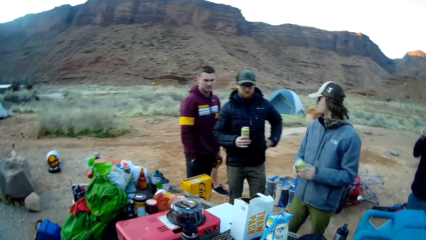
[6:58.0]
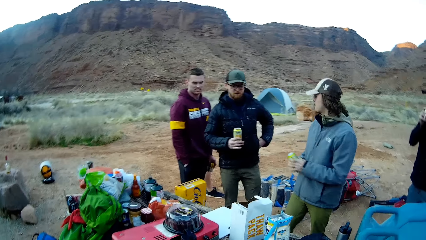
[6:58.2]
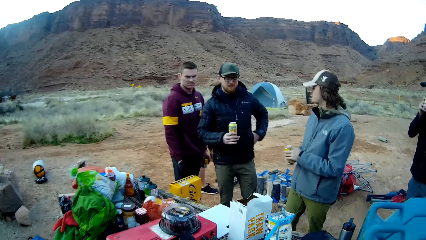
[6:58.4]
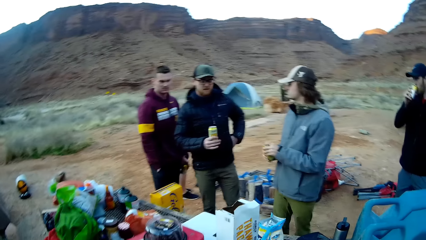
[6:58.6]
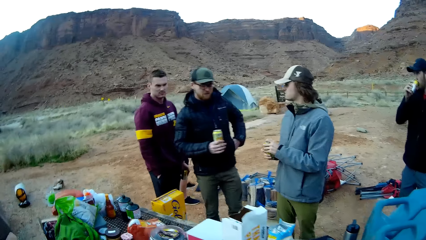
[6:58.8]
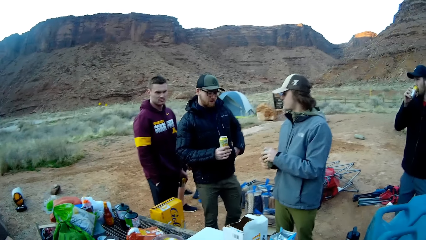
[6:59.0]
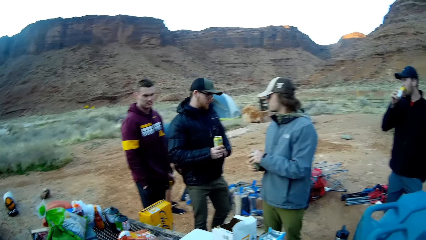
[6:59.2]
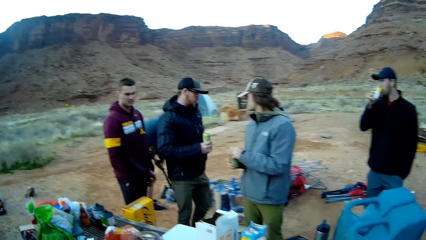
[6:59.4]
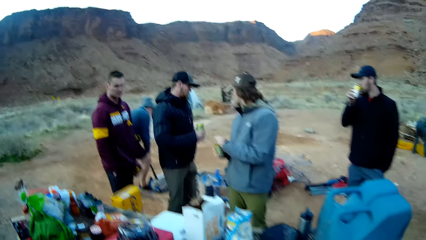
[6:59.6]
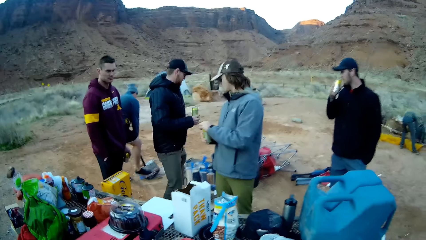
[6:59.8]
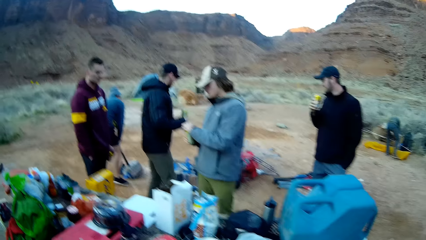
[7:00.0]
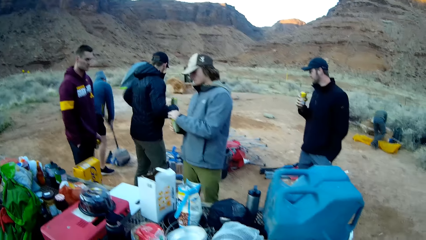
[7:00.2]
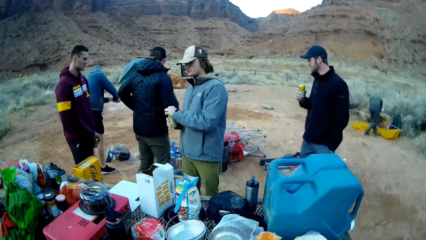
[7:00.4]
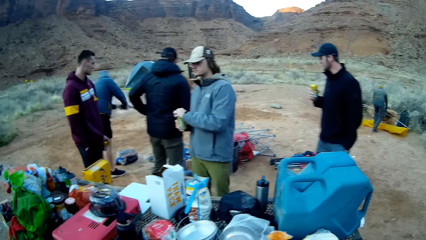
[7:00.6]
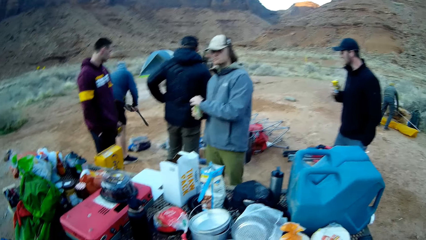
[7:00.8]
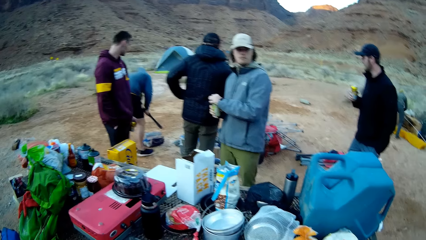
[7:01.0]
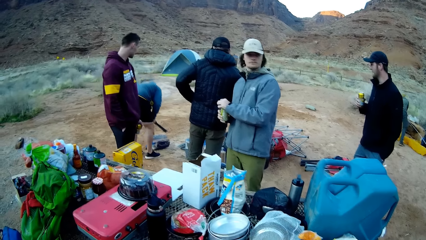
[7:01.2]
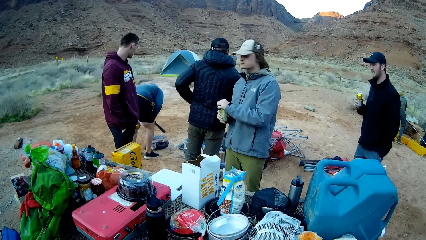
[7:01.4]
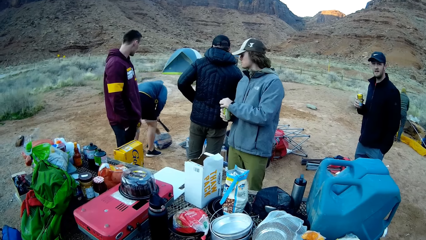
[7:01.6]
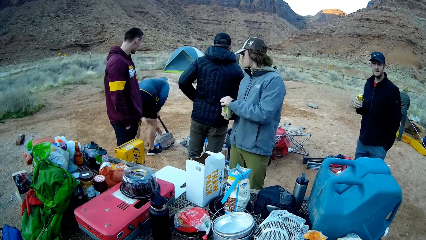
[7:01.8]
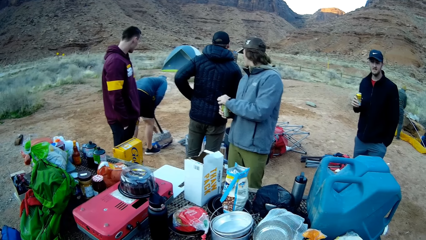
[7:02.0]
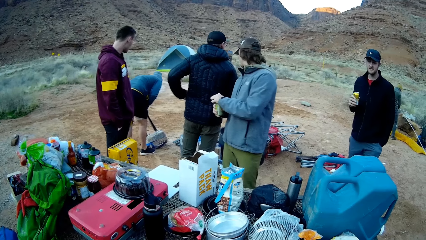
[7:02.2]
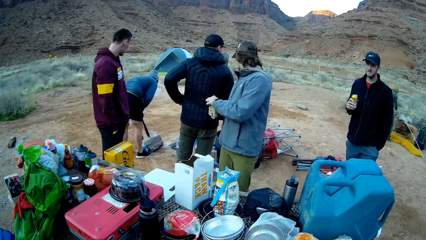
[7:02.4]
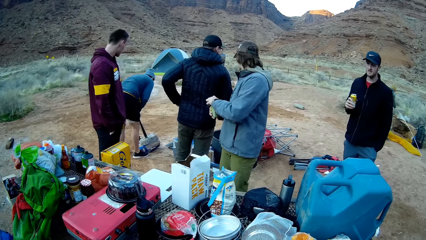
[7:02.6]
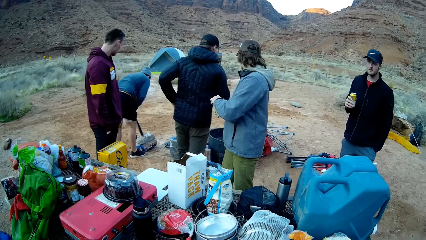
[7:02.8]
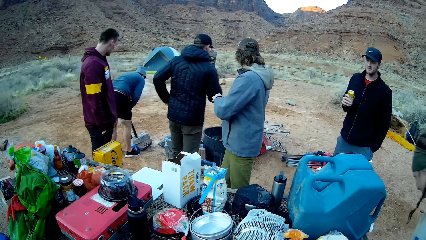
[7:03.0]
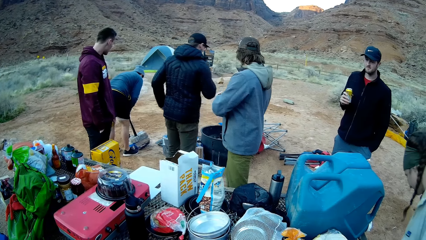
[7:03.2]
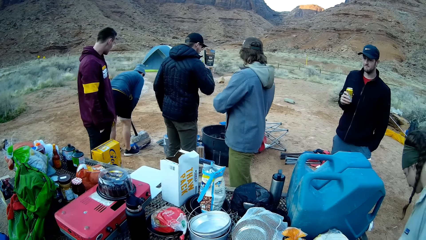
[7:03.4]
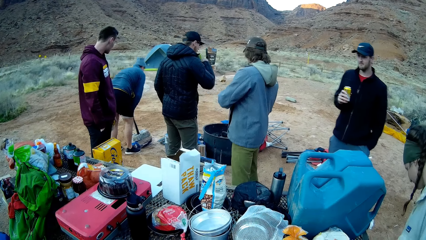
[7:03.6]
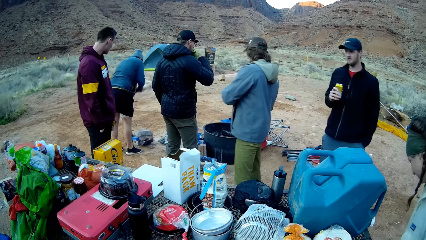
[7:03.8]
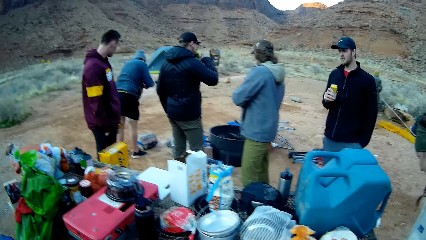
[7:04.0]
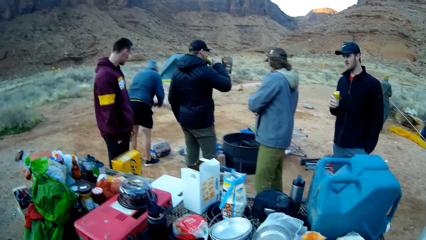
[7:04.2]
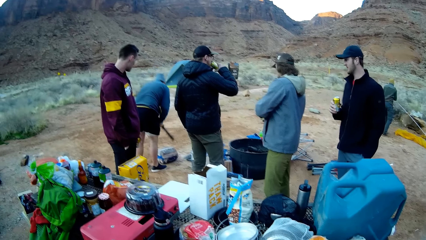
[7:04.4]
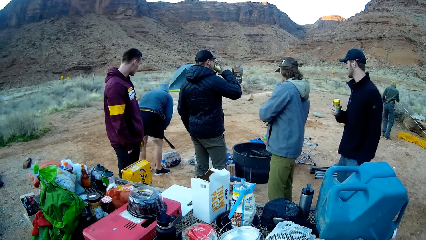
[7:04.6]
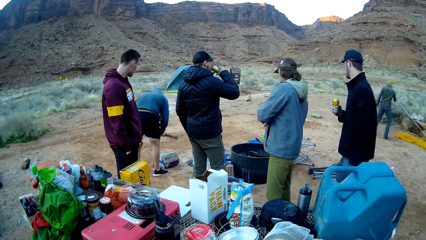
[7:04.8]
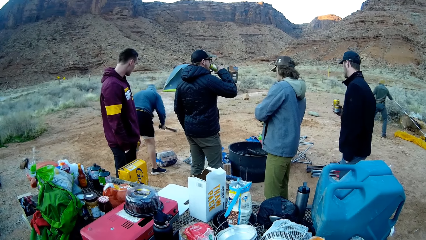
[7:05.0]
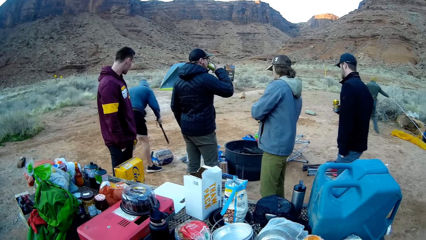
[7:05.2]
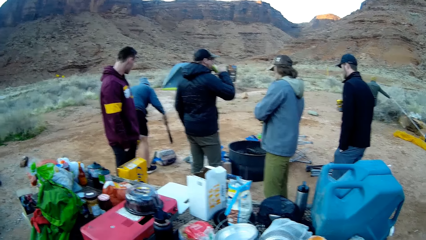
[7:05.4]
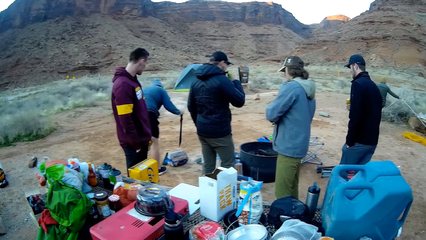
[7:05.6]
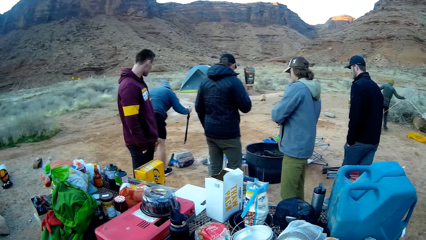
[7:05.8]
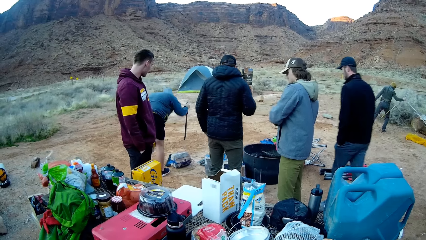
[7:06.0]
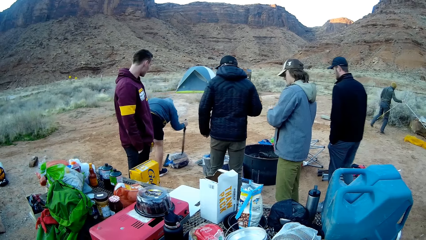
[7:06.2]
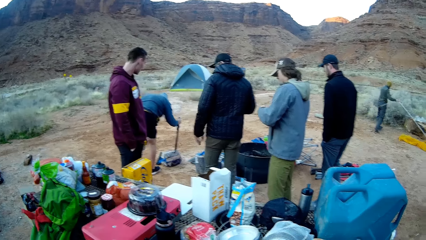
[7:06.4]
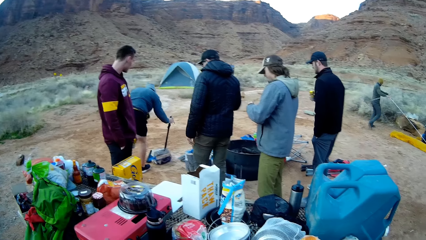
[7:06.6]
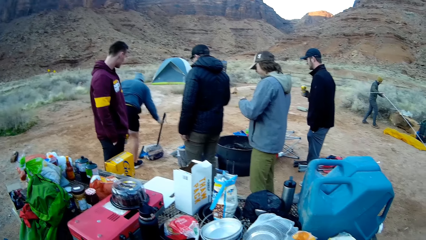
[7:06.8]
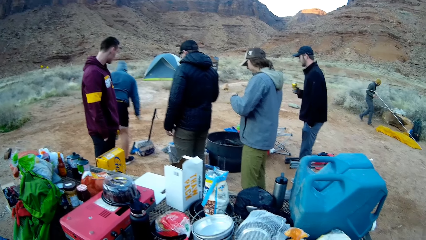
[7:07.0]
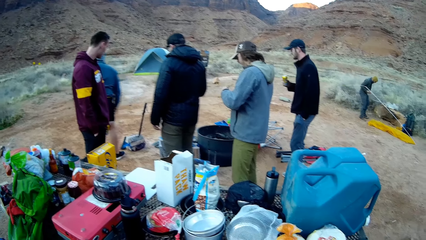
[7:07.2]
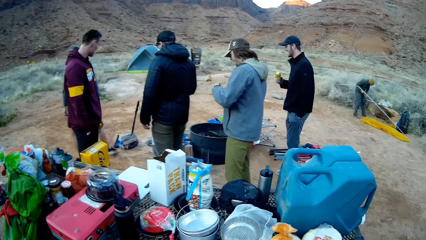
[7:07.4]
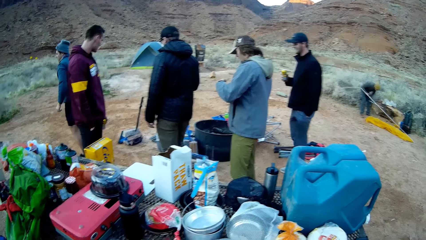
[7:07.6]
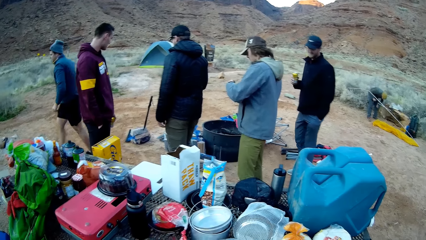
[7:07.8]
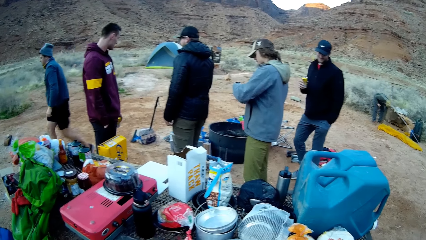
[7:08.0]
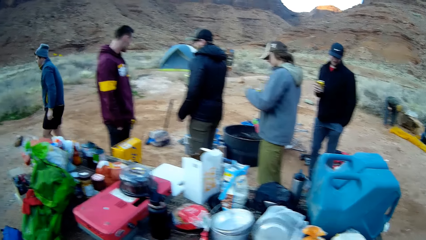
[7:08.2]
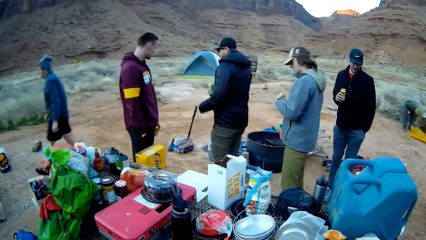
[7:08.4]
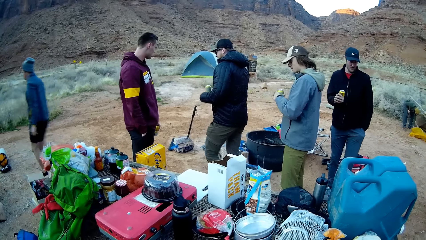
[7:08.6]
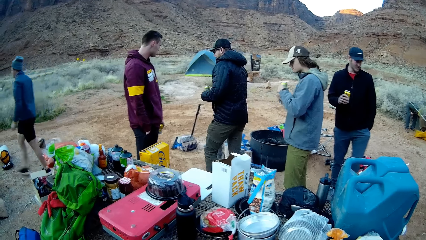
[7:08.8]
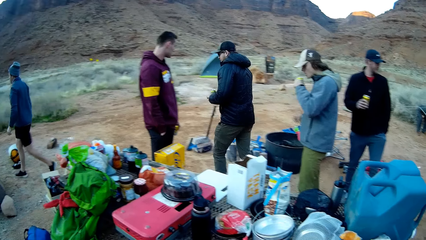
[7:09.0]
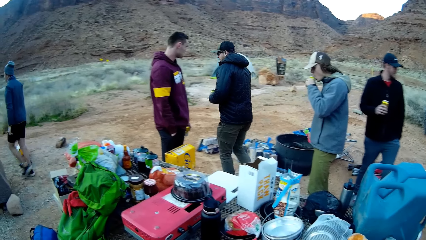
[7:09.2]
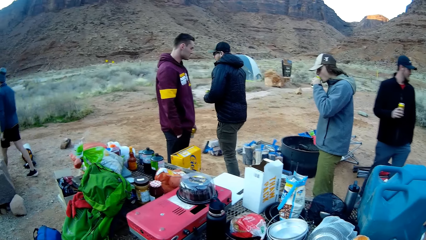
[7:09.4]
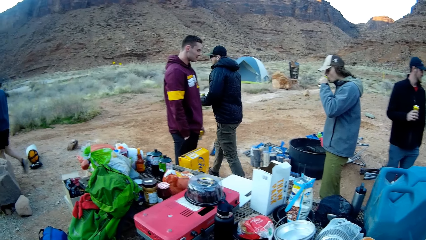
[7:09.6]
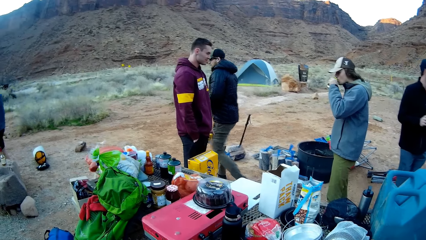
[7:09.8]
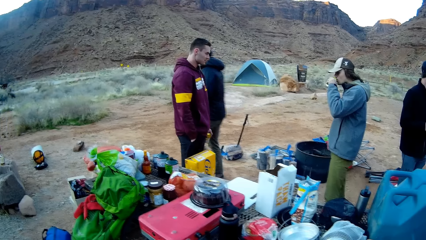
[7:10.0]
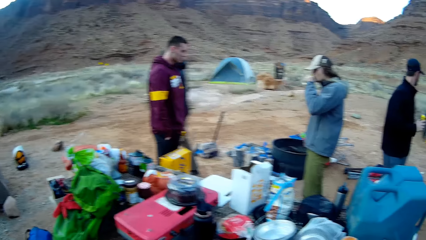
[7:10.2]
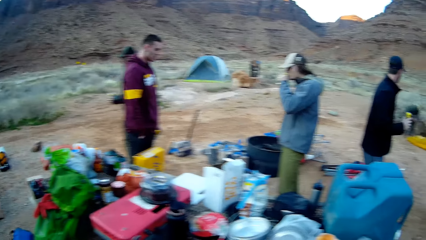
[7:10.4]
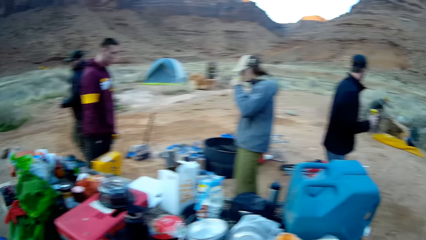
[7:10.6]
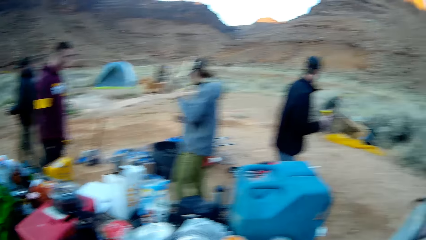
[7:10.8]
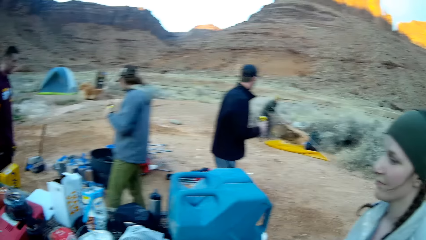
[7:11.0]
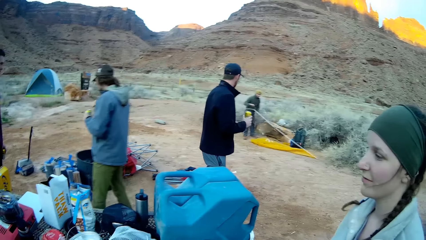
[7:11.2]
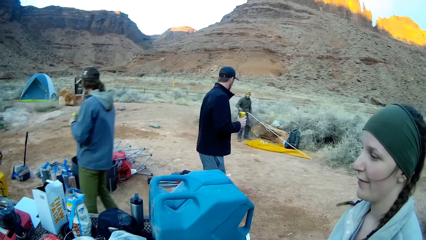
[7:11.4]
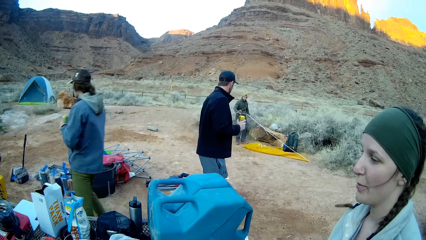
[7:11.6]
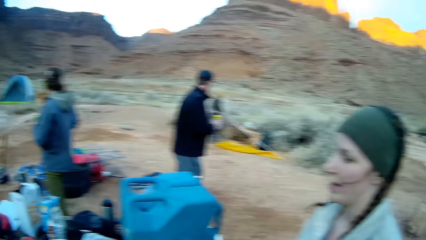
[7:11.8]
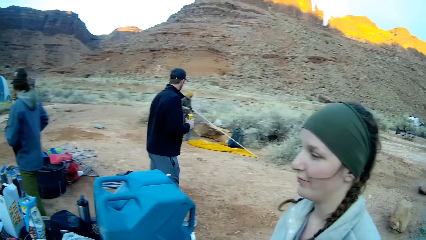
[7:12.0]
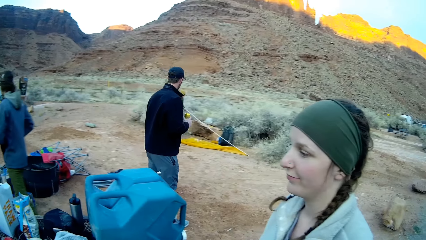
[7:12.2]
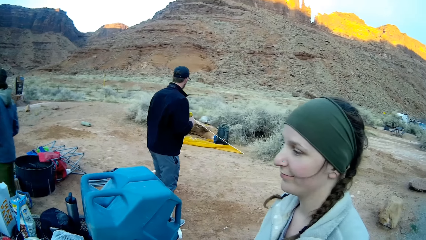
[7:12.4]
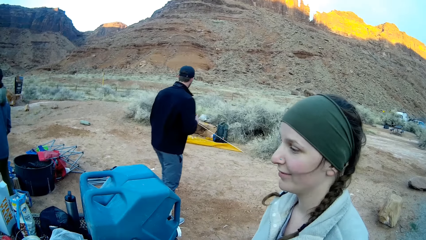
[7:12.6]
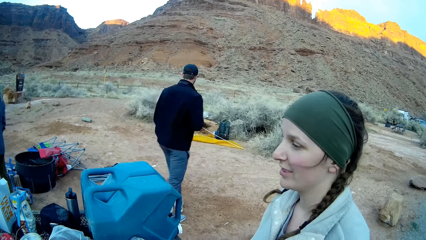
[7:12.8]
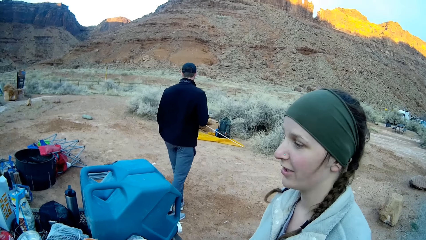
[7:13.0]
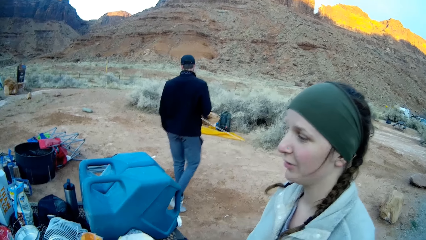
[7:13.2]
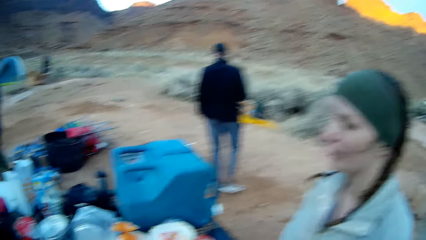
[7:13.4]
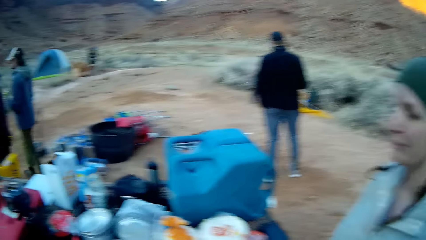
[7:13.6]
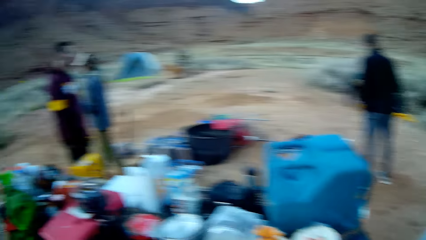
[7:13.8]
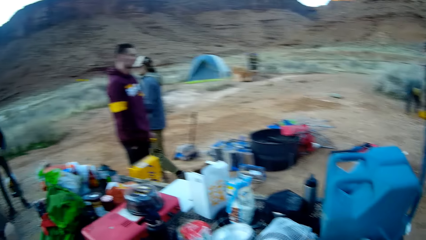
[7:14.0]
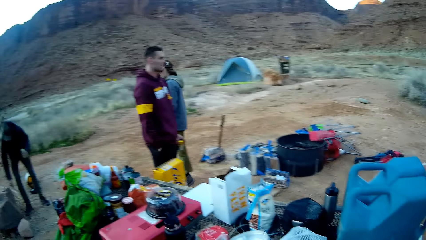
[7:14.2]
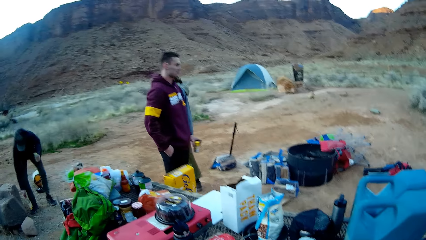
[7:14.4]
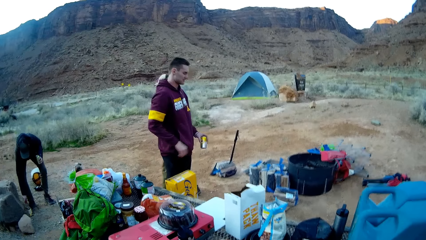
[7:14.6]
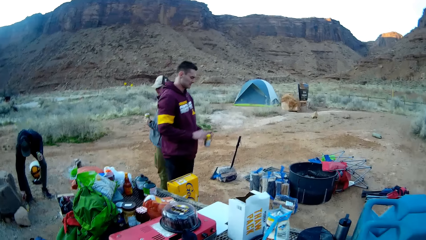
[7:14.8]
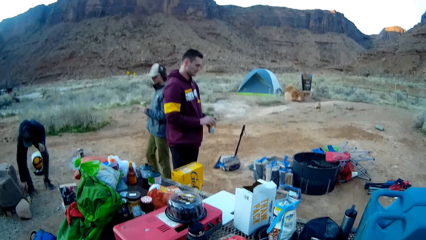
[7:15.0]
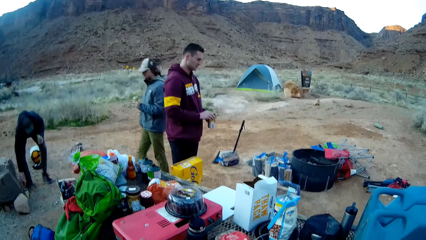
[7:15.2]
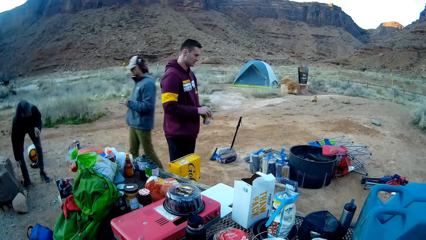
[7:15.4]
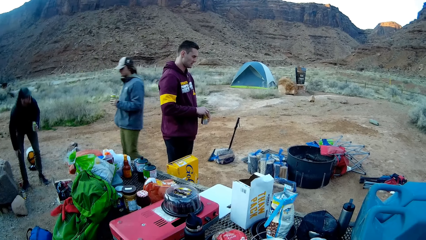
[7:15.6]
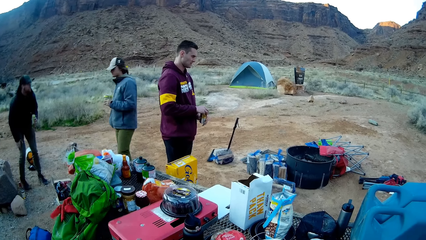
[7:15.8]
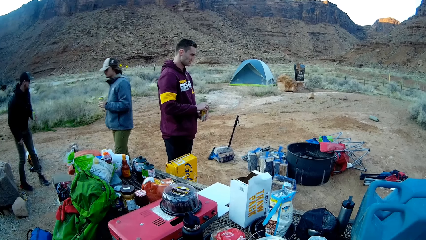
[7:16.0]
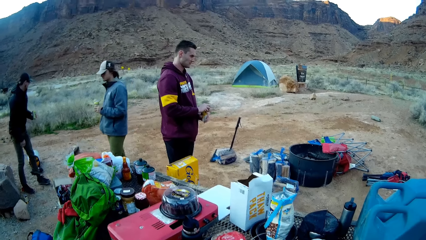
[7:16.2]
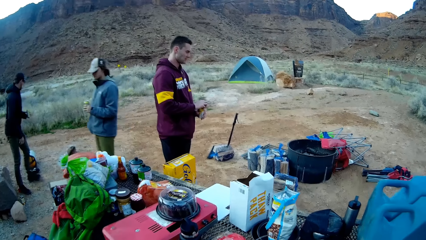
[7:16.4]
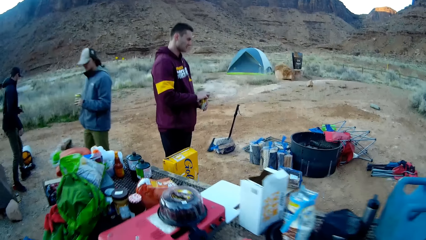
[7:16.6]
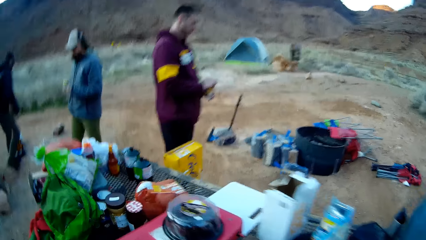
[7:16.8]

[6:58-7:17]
A person looks at the ground. Another person drinks the beer. Another person looks behind. Another person walks away. The second person walks away. The camera wearer interacts with another person. A lady stands beside the camera wearer. Another person walks around.
